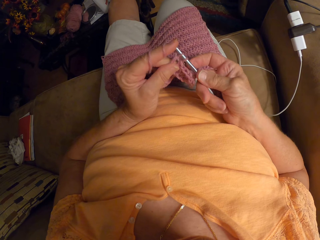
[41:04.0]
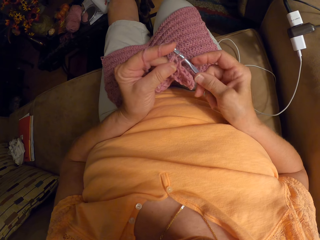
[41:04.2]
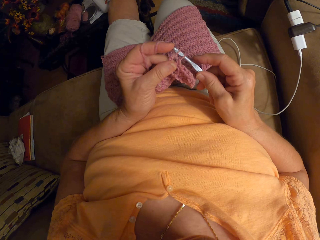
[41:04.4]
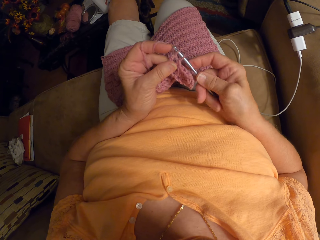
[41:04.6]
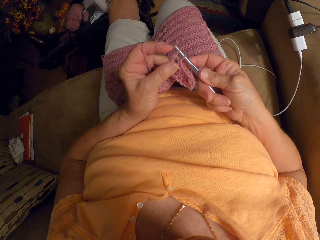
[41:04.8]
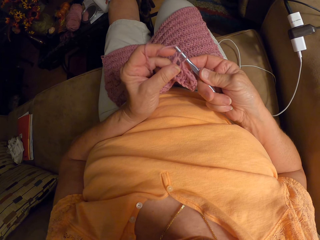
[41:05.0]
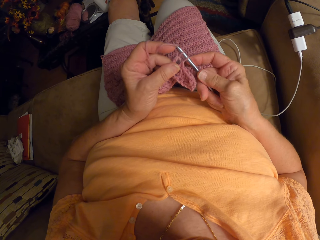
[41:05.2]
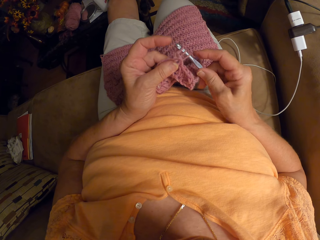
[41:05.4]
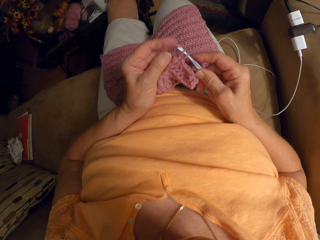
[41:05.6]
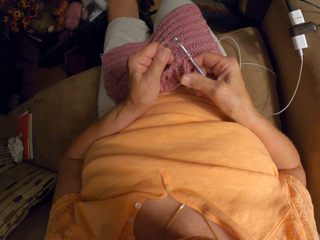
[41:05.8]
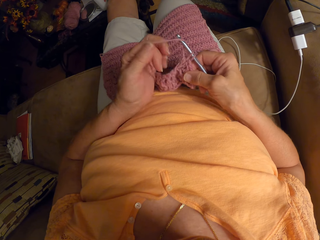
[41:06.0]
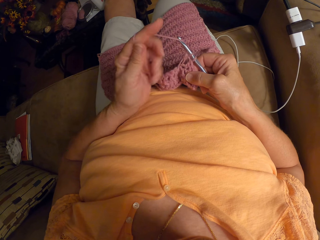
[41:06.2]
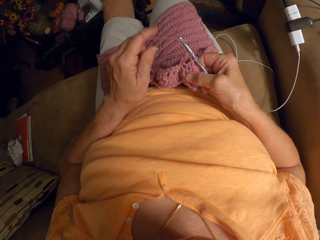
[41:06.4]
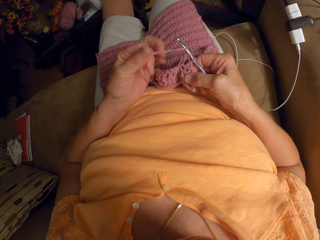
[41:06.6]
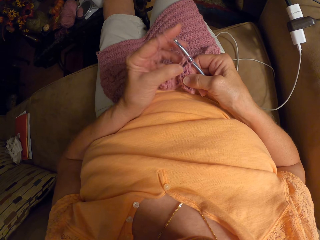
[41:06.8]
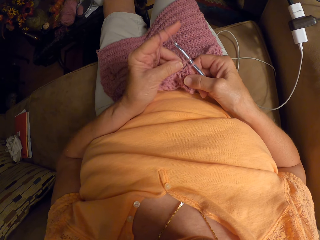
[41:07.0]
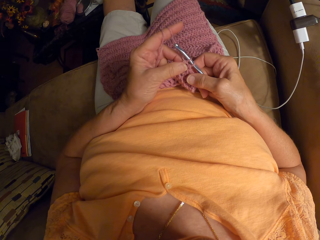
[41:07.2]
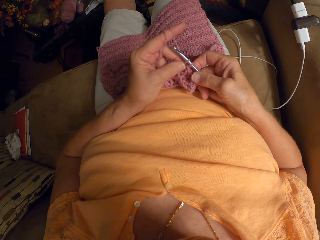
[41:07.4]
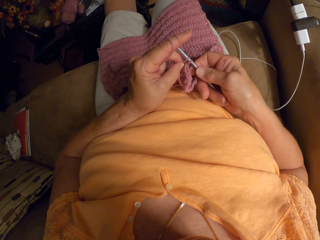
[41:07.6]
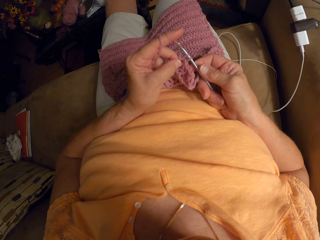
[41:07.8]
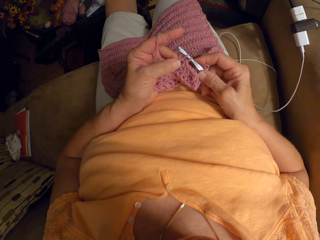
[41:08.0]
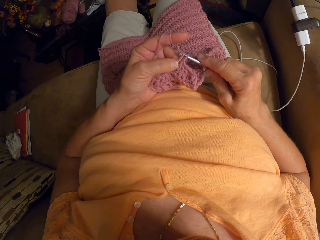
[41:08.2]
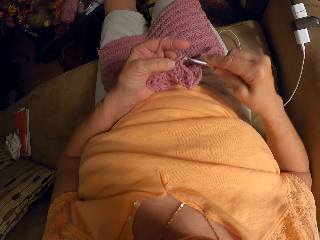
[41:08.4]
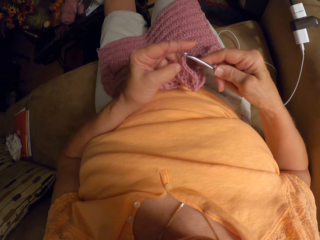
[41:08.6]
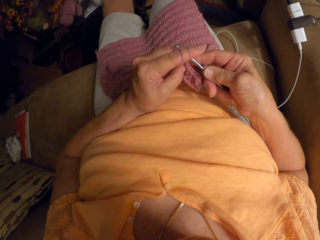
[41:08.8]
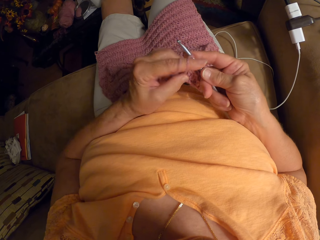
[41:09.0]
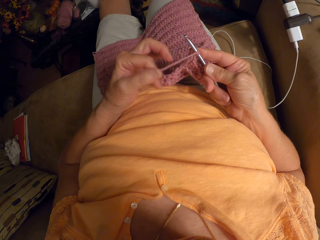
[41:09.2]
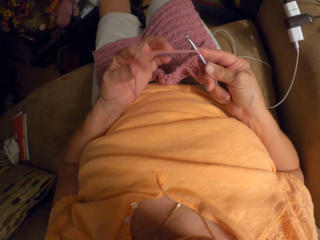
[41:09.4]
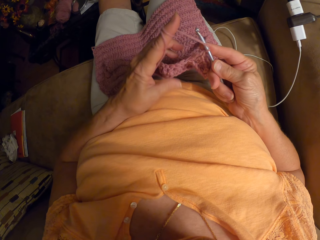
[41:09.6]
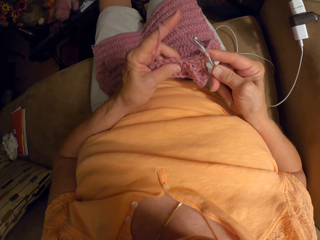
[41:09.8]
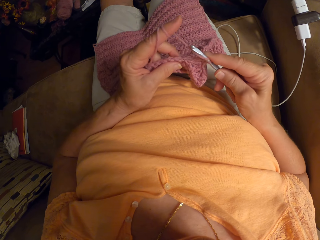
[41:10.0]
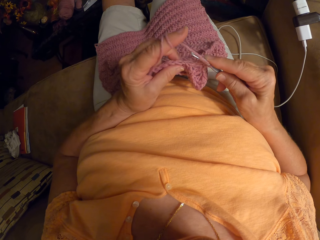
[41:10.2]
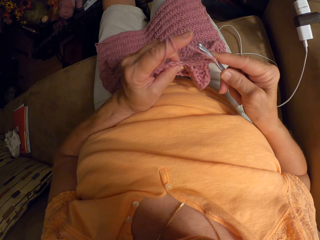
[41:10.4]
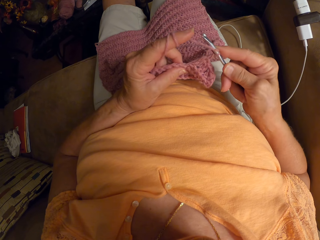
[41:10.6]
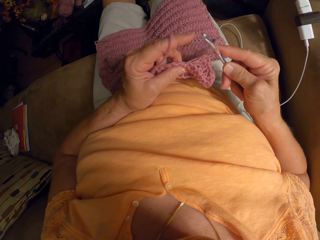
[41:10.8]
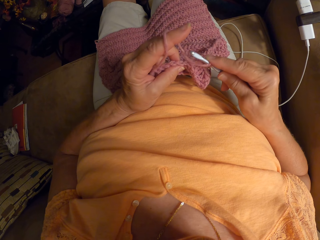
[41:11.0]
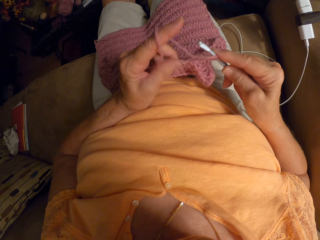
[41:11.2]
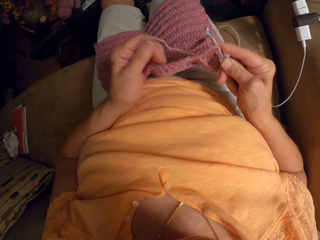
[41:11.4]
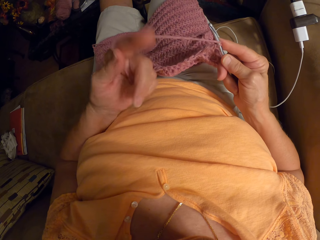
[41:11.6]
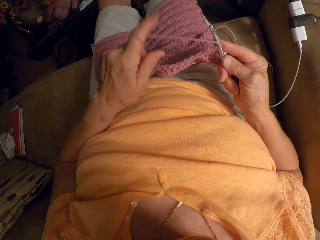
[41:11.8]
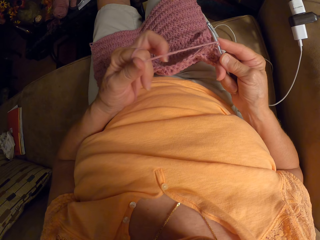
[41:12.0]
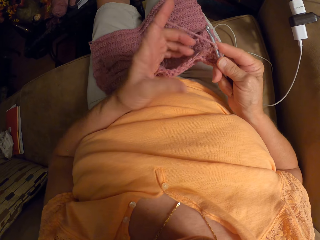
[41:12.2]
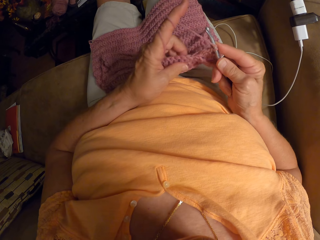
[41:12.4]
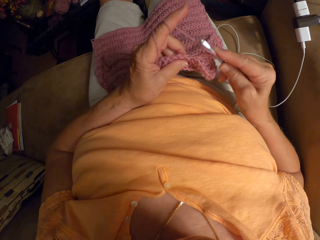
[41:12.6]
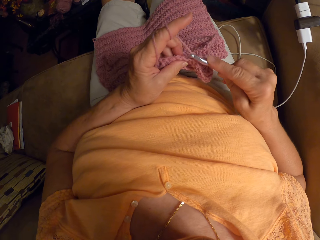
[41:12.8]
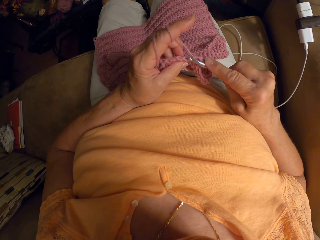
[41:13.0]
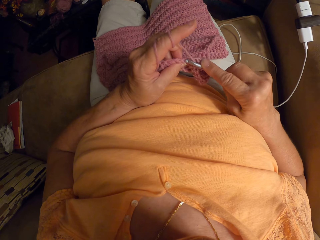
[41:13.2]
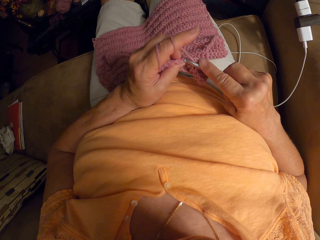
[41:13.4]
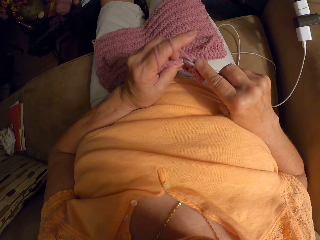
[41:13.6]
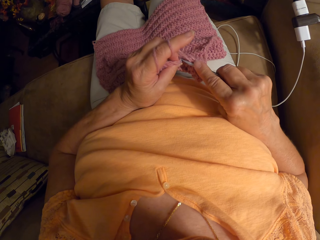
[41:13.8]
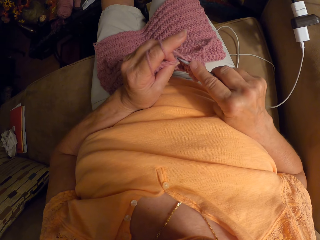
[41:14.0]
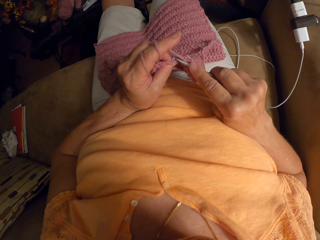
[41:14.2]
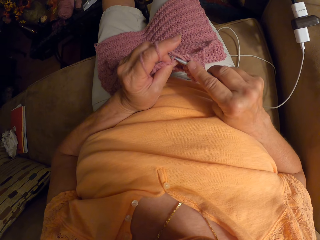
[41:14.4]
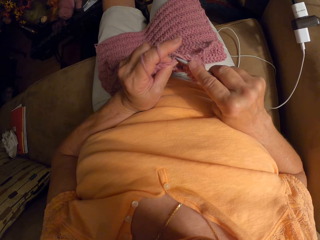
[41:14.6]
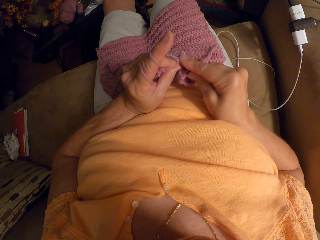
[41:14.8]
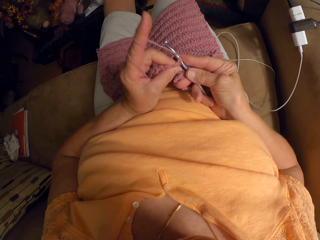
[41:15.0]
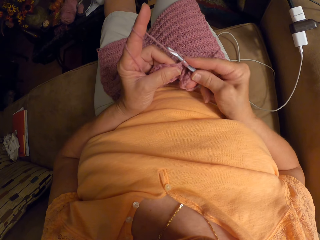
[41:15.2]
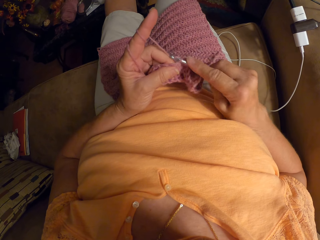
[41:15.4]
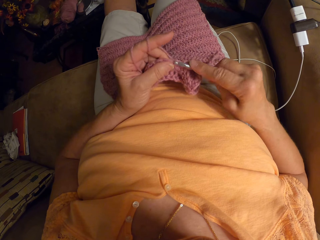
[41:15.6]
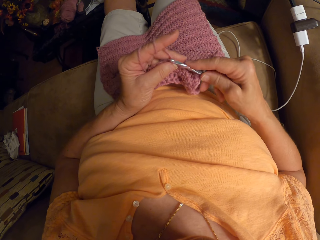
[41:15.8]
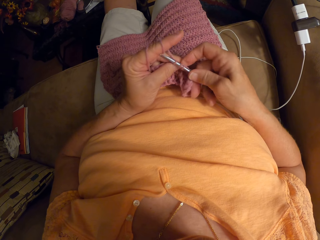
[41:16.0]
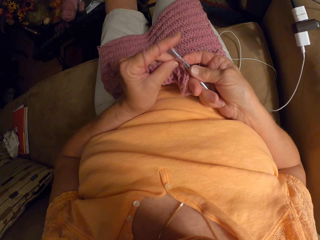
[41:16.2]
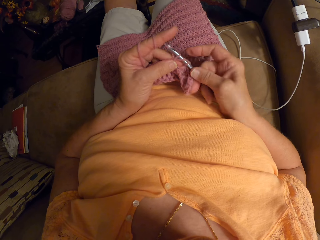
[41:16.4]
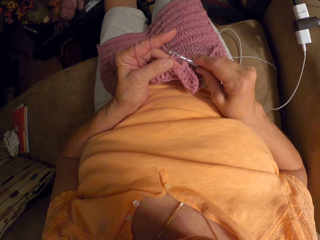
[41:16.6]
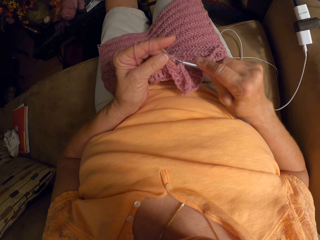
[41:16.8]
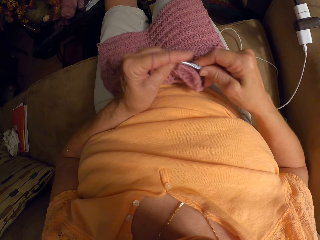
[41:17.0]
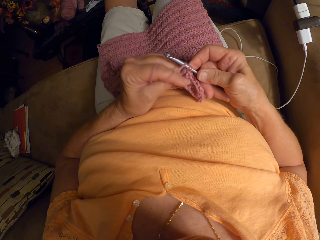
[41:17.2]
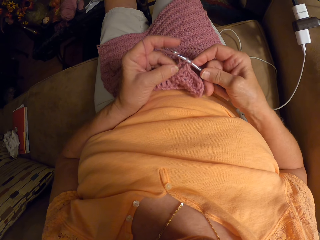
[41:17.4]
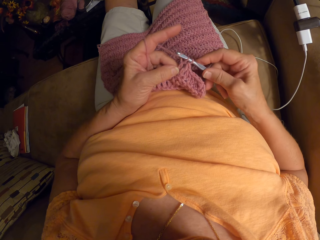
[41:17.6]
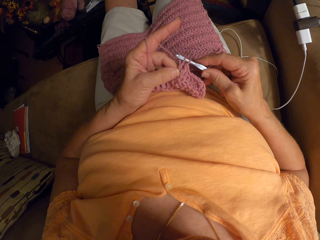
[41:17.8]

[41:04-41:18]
The camera wearer rolls the wool on her finger. She holds the cloth. She plaits the cloth. She rolls the wool on the finger. She plaits the cloth.

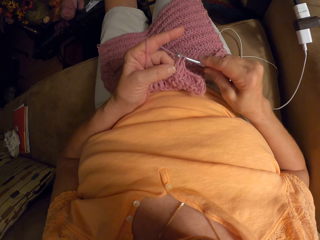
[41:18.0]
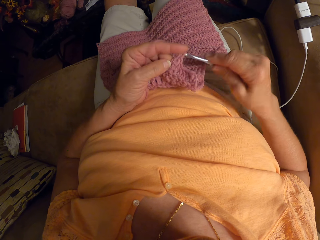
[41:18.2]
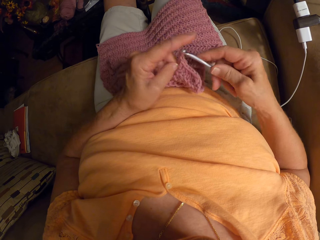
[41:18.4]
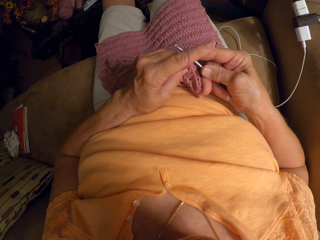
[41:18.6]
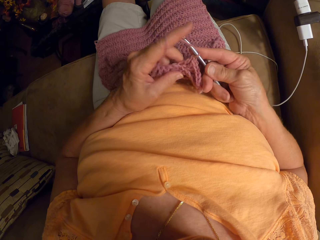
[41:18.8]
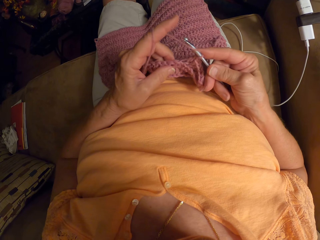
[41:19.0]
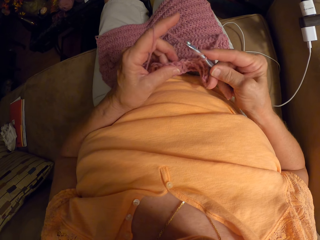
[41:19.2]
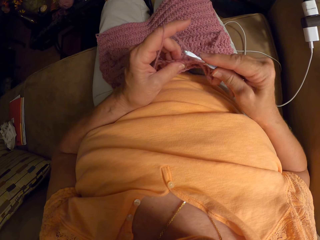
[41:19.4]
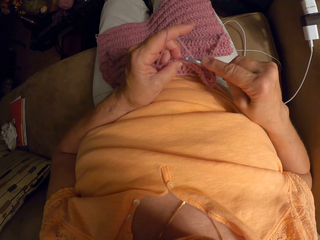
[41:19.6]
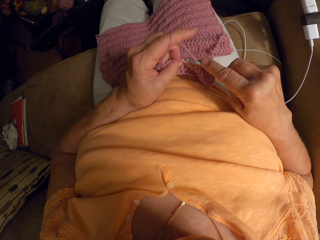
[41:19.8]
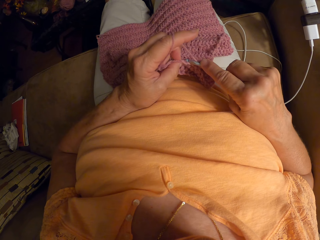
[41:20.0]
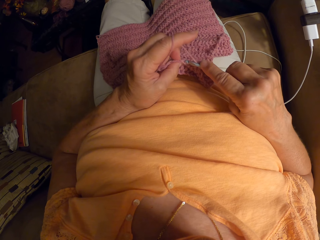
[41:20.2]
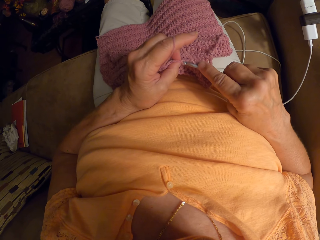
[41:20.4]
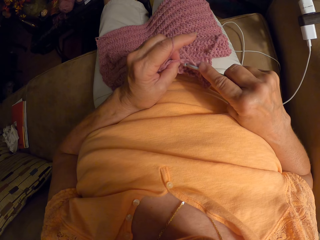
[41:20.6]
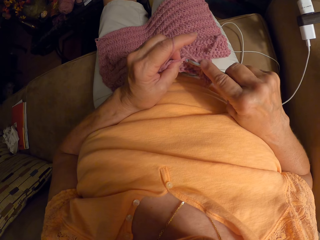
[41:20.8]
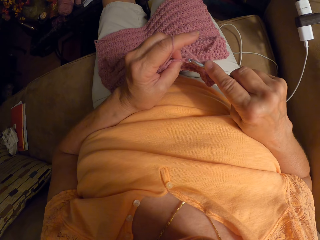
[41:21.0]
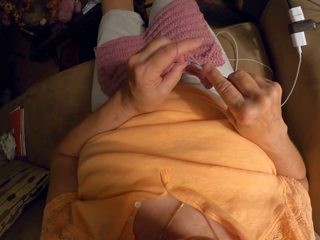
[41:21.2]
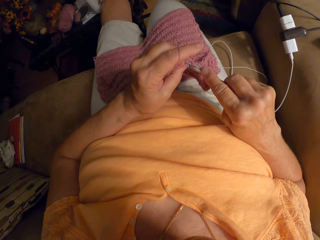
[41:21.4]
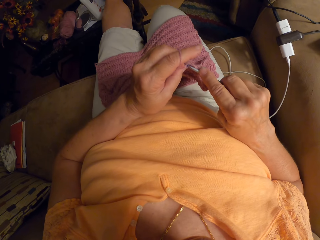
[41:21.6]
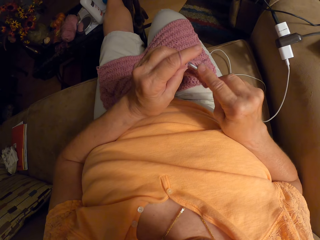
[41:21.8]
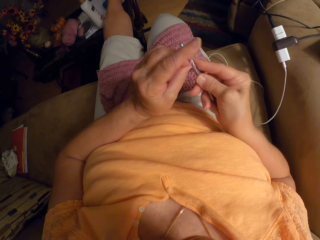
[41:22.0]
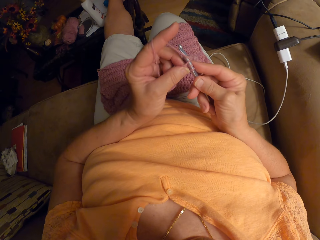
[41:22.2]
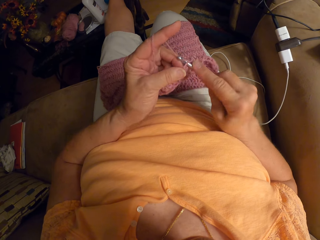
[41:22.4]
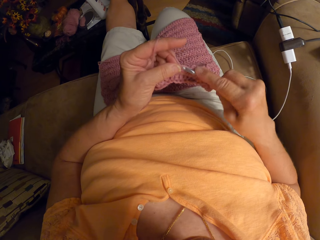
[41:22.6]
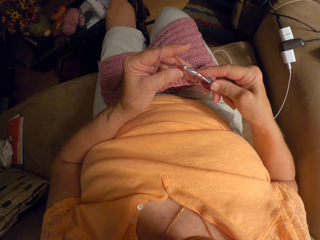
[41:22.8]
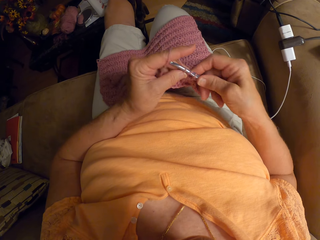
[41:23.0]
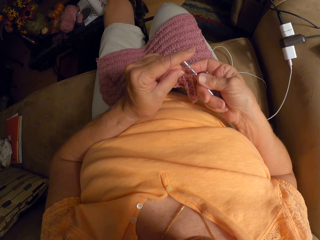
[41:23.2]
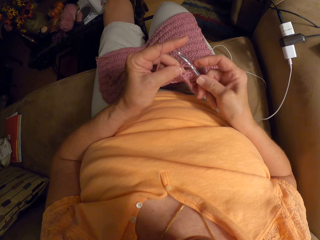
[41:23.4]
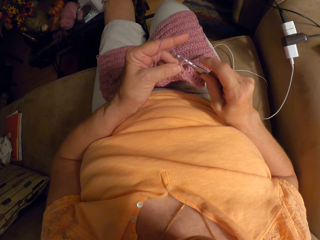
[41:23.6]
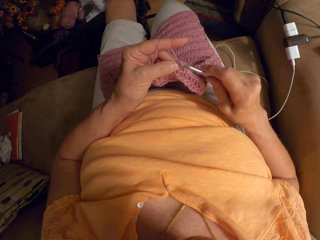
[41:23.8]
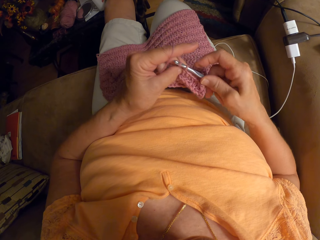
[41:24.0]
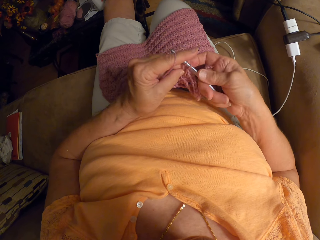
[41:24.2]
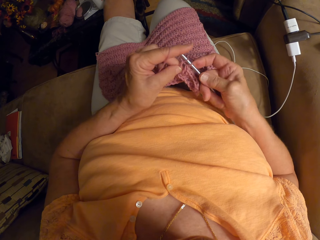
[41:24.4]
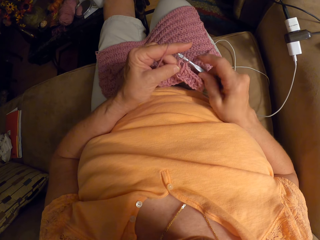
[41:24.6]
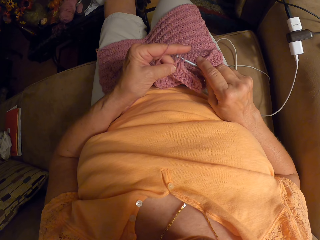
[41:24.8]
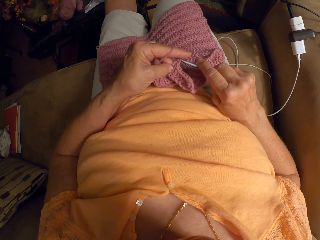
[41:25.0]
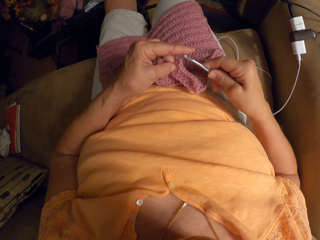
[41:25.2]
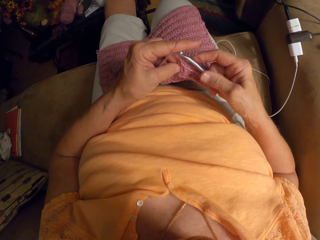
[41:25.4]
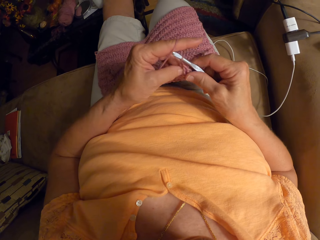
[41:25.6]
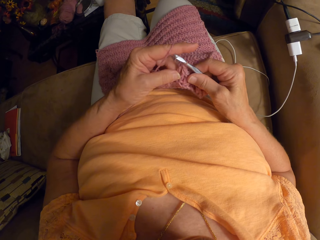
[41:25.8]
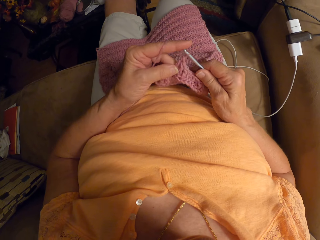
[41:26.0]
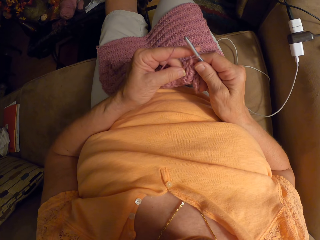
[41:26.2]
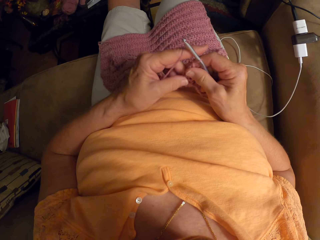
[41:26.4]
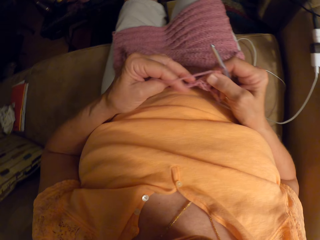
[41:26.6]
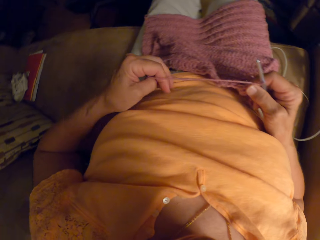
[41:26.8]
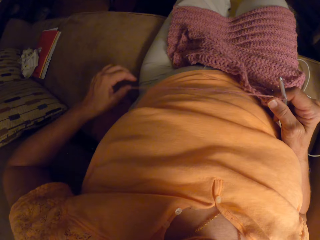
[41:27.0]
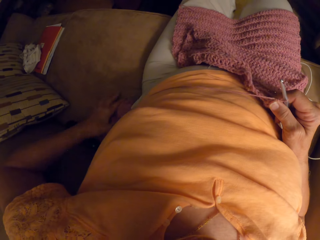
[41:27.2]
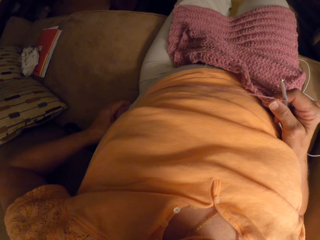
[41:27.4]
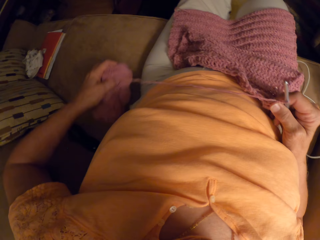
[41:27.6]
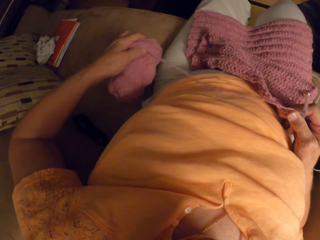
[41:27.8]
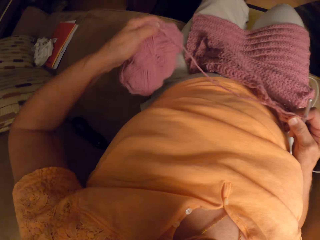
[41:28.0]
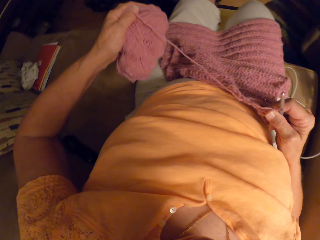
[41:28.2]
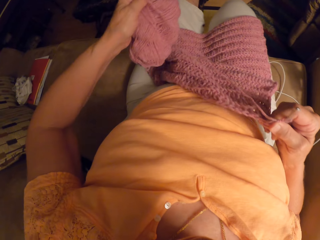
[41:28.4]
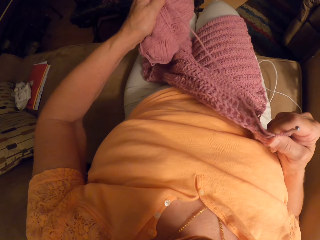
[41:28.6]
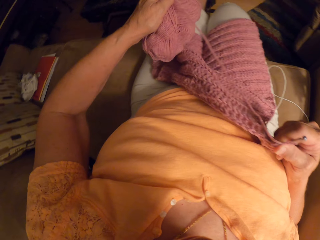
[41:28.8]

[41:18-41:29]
The camera wearer straightens the wool using the left hand. She raises the yarn from the chair with her left hand.
